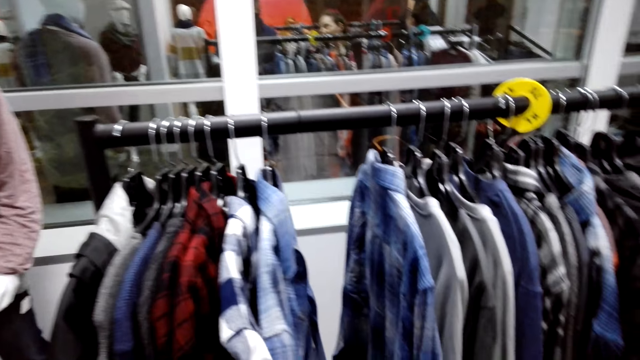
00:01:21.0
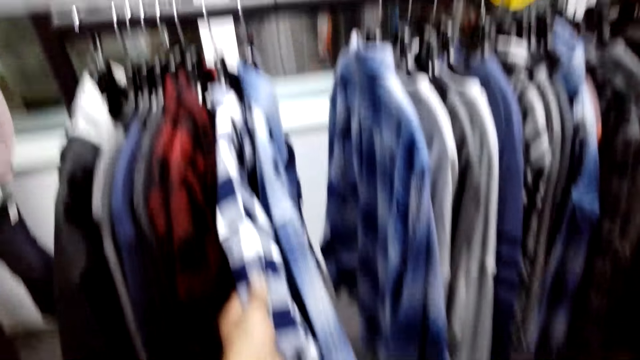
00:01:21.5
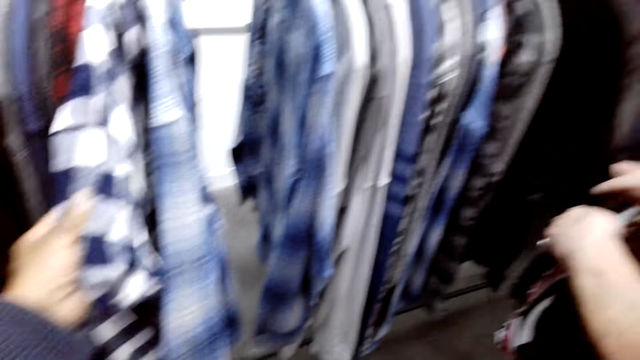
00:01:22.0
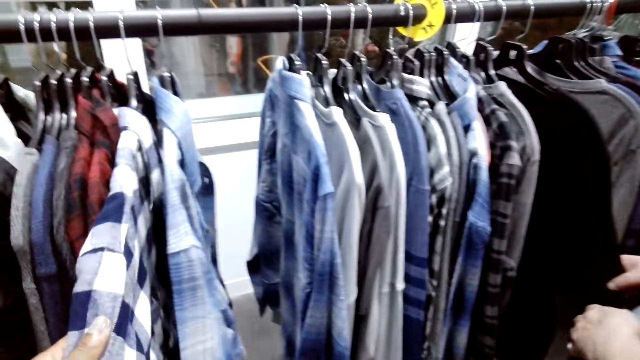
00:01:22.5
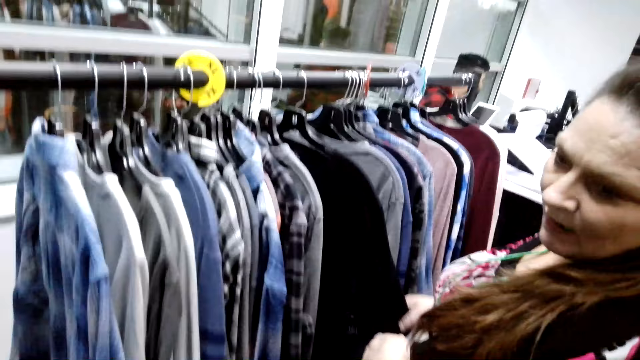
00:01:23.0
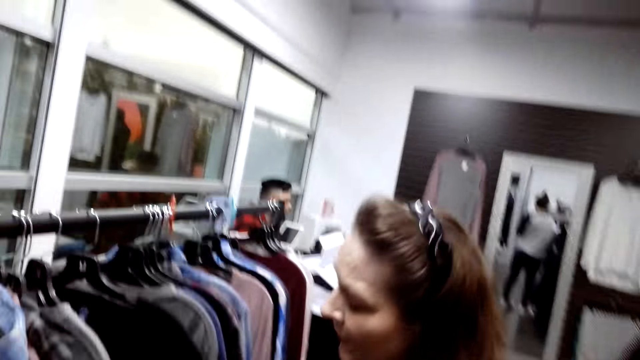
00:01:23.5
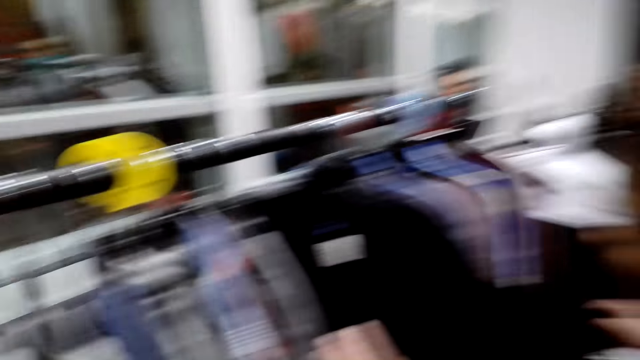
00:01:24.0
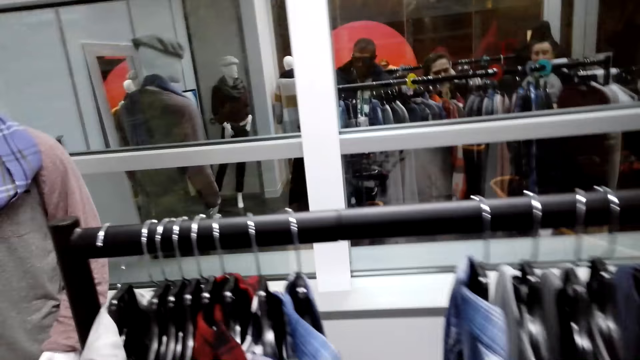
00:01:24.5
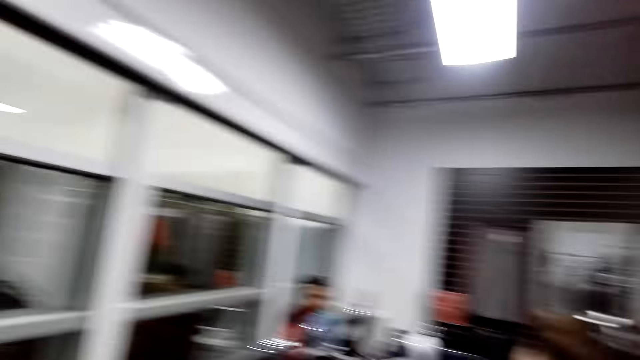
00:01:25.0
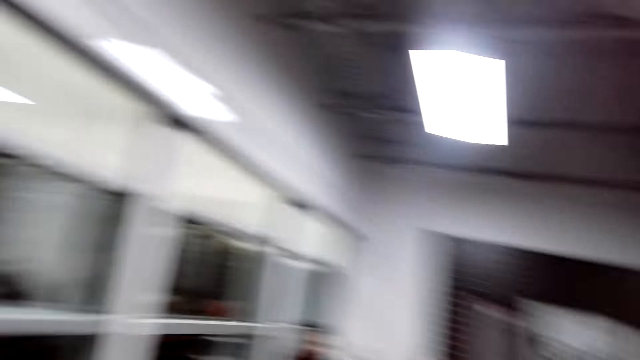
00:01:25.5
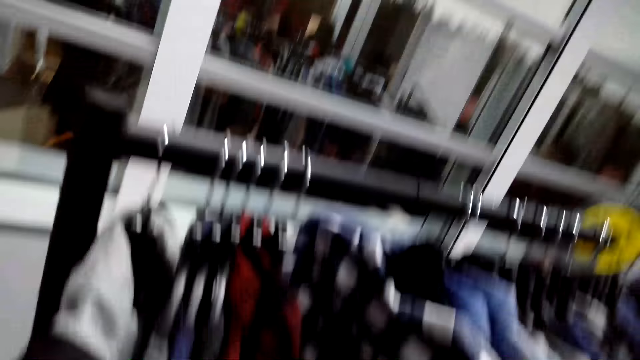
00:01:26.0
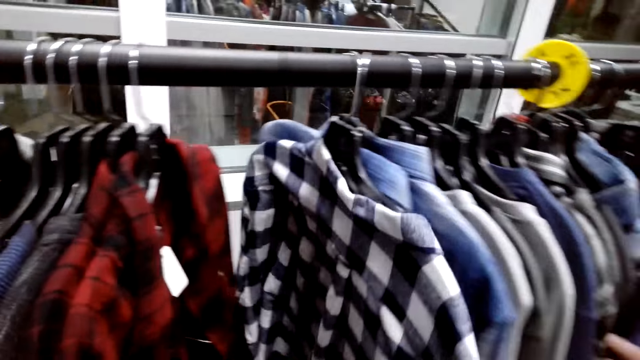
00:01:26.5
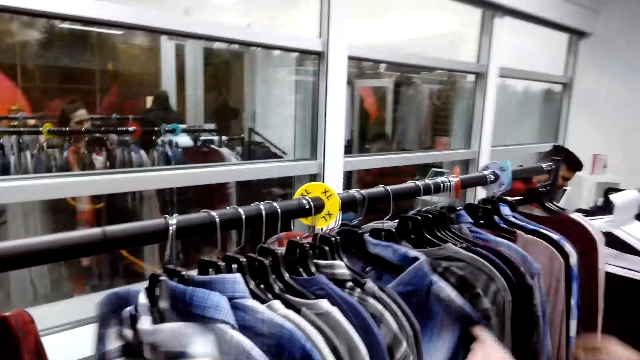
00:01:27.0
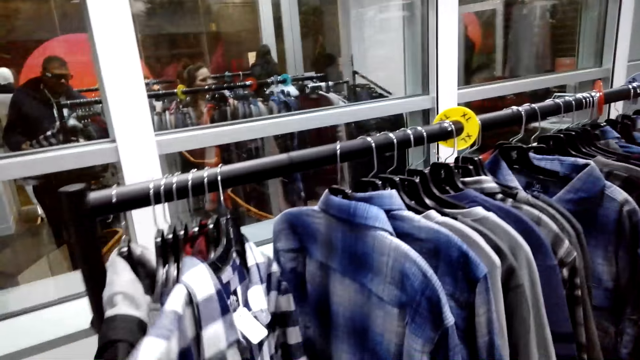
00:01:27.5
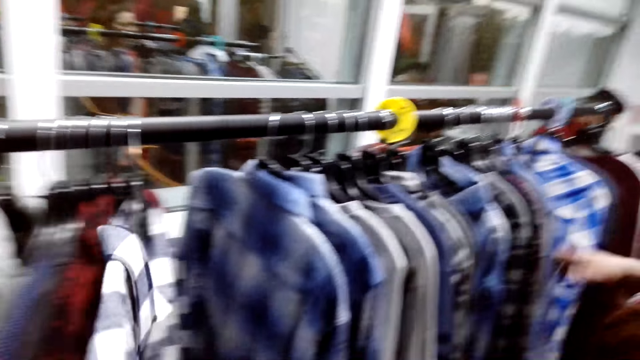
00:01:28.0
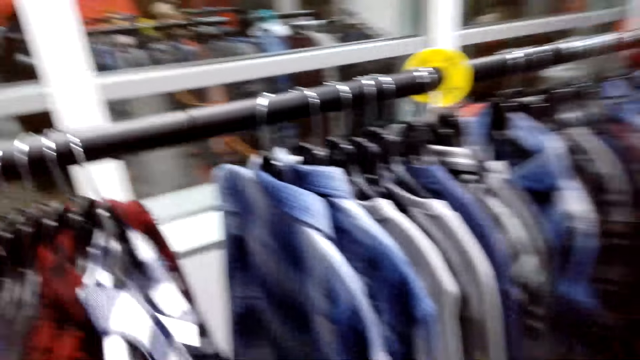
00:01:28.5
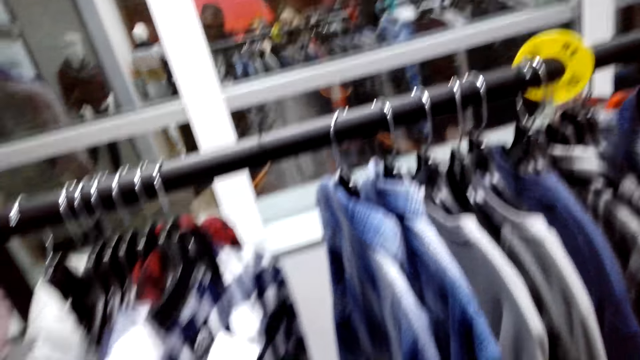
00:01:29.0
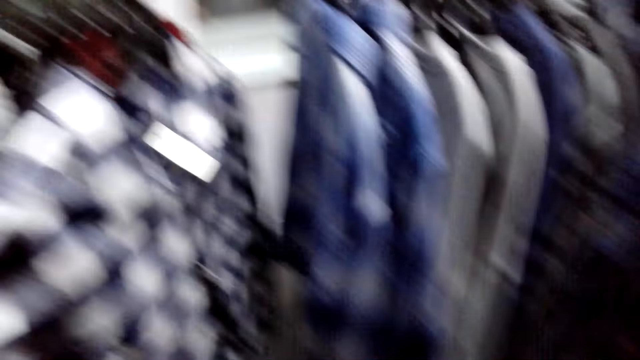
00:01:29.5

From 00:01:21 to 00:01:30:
The camera wearer talks to a person. The person talks to the camera wearer.

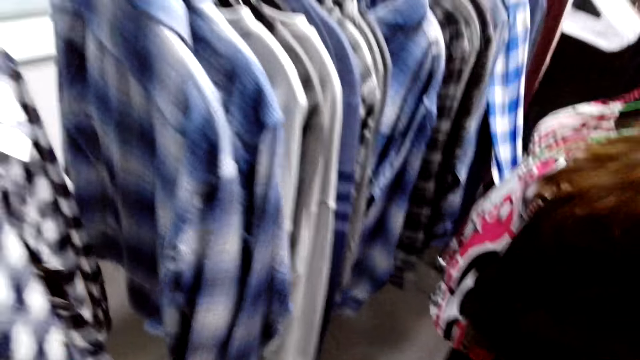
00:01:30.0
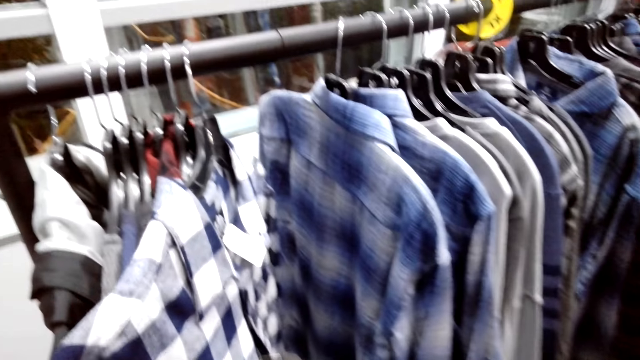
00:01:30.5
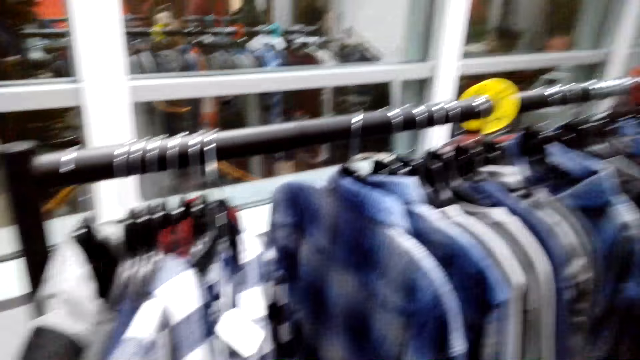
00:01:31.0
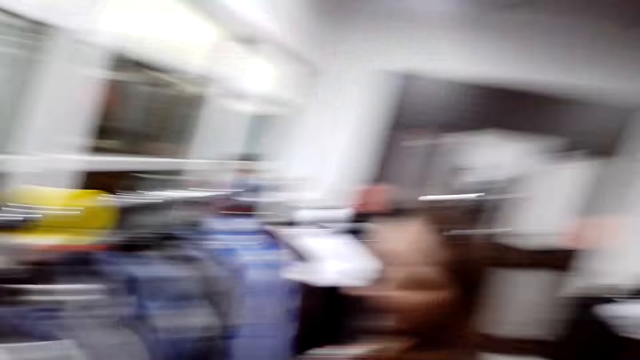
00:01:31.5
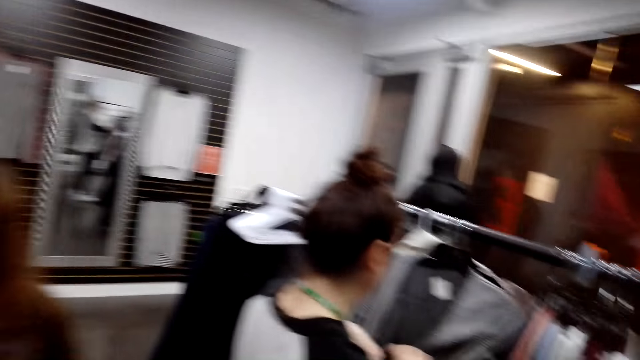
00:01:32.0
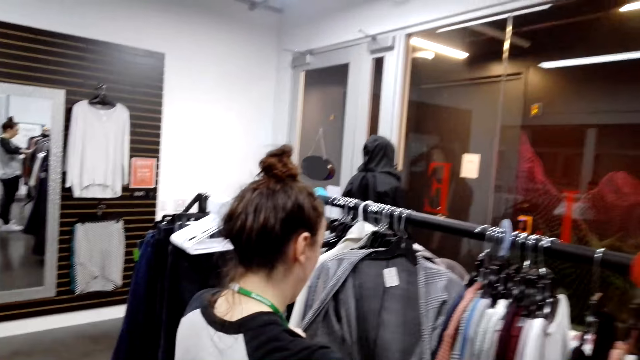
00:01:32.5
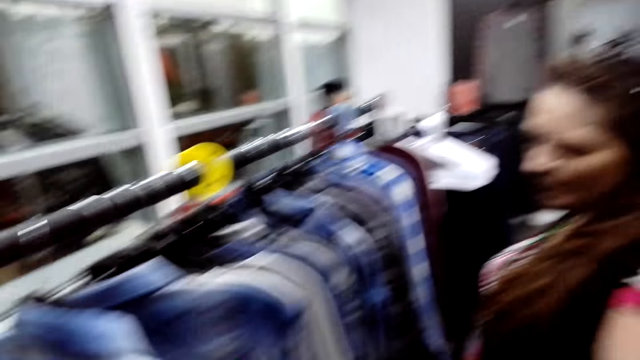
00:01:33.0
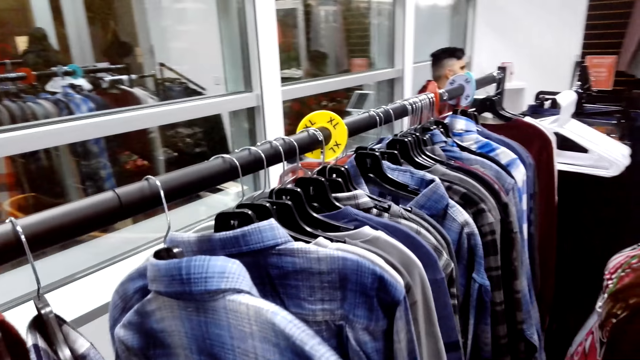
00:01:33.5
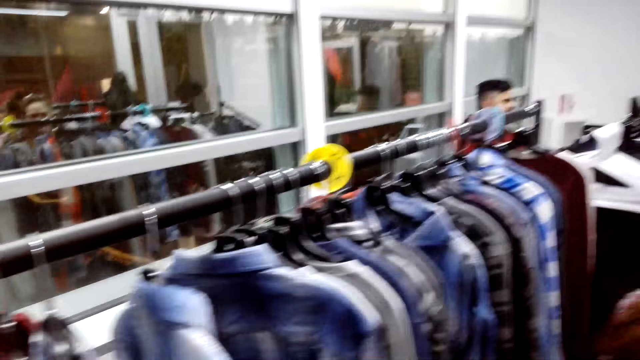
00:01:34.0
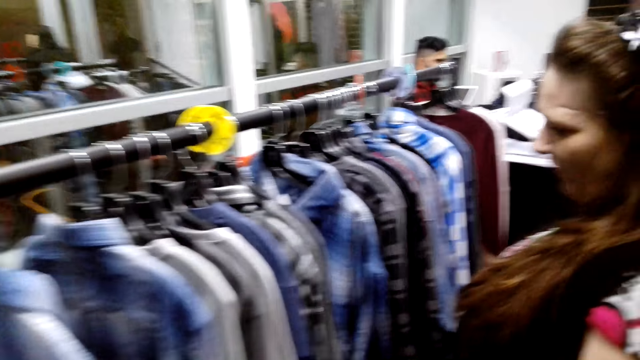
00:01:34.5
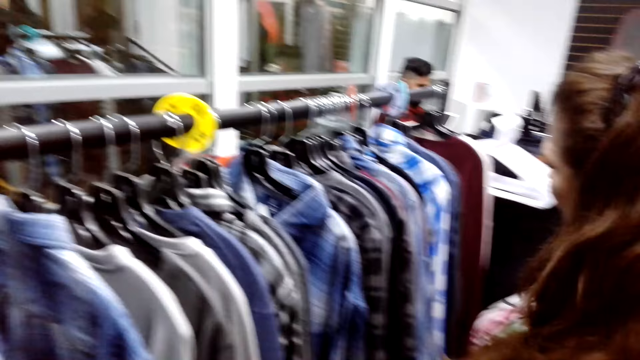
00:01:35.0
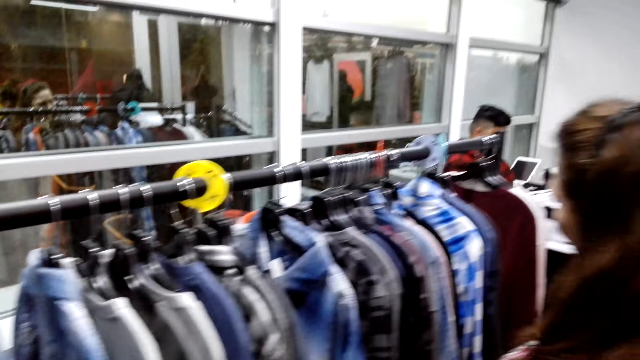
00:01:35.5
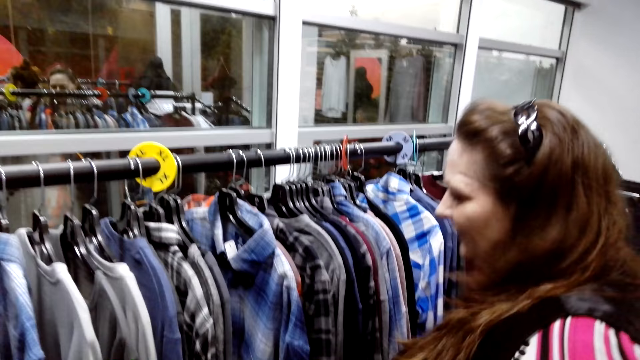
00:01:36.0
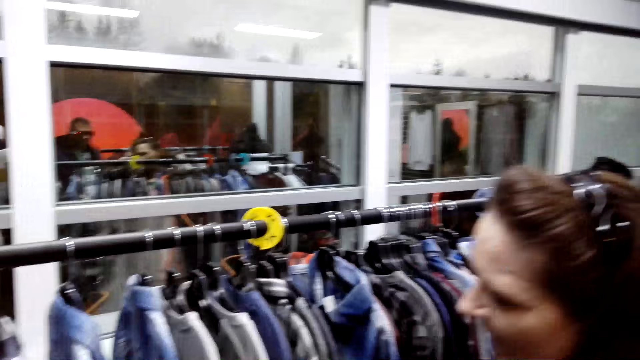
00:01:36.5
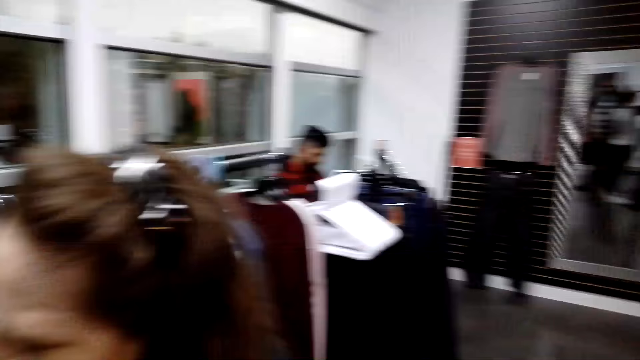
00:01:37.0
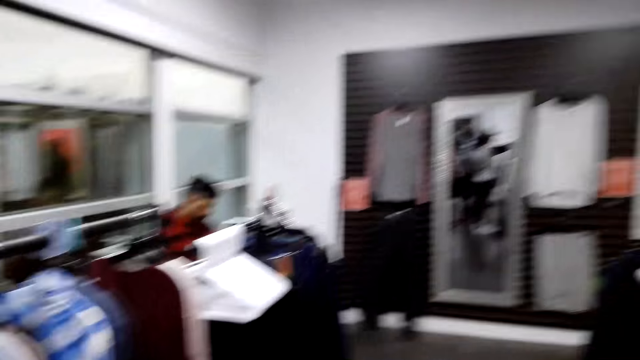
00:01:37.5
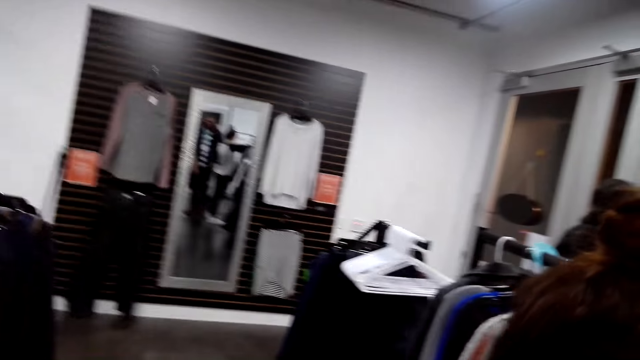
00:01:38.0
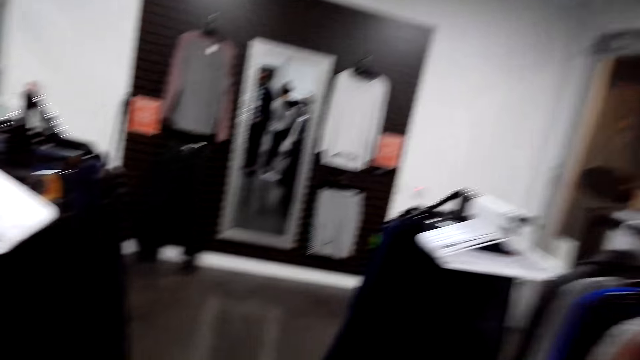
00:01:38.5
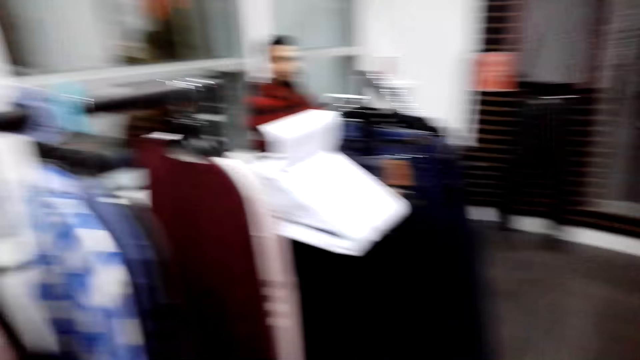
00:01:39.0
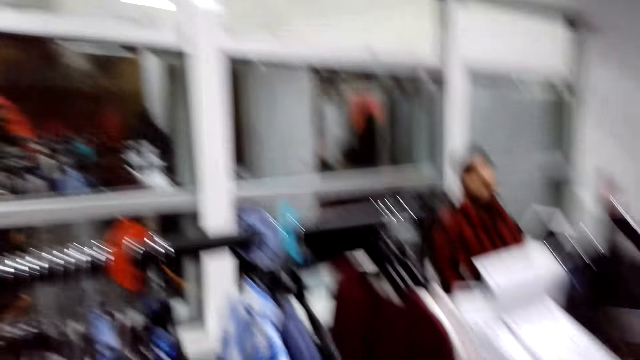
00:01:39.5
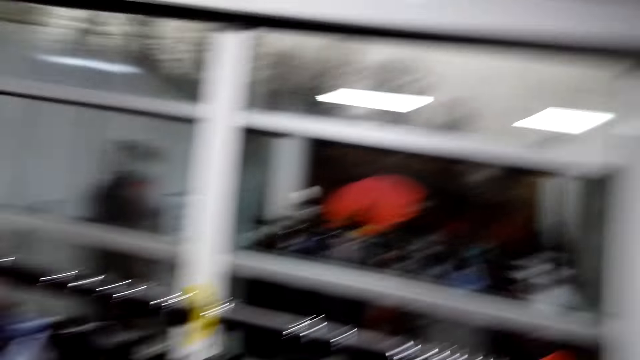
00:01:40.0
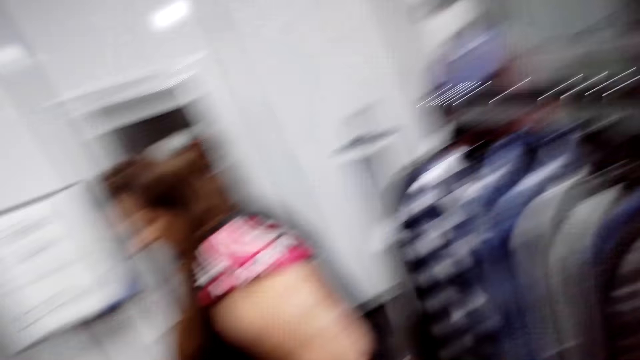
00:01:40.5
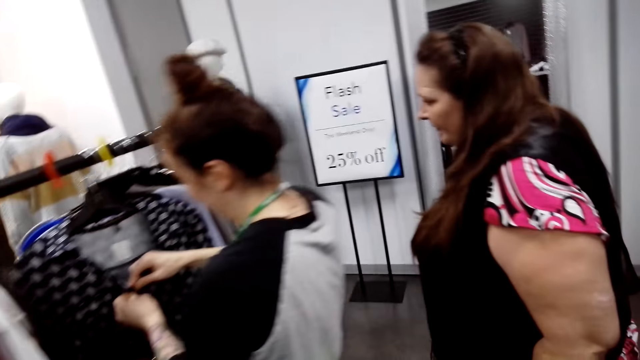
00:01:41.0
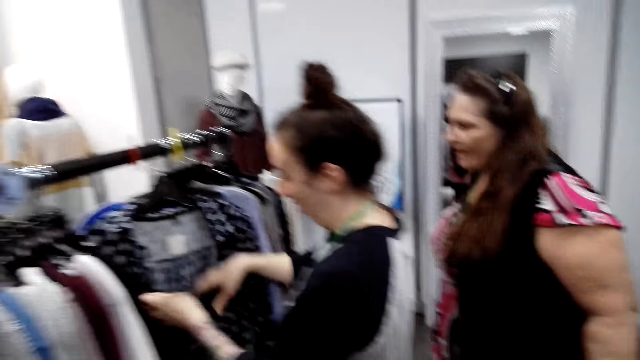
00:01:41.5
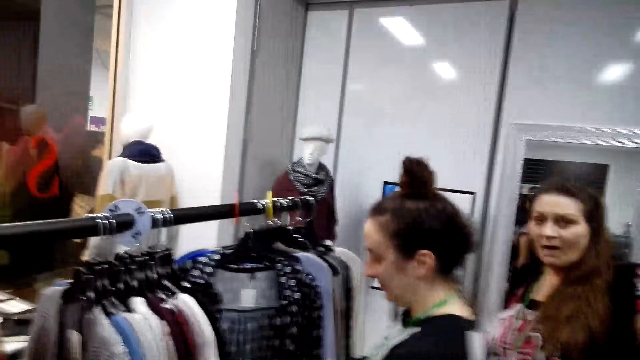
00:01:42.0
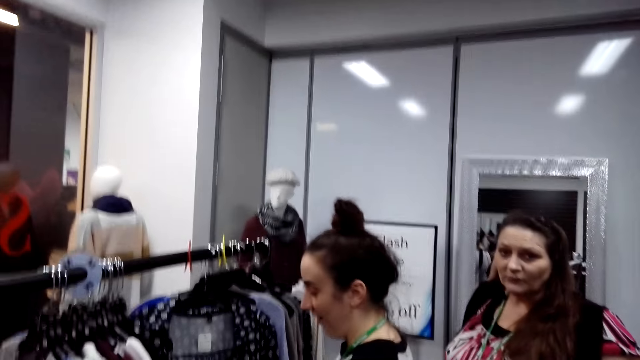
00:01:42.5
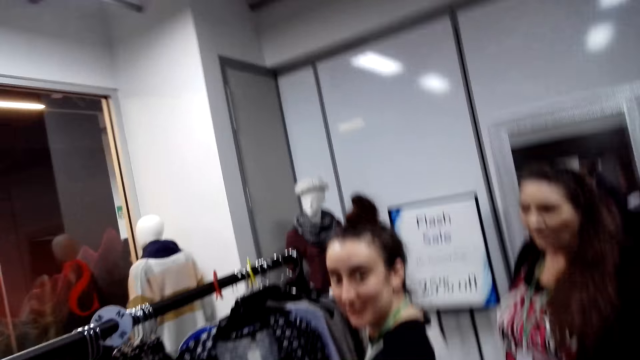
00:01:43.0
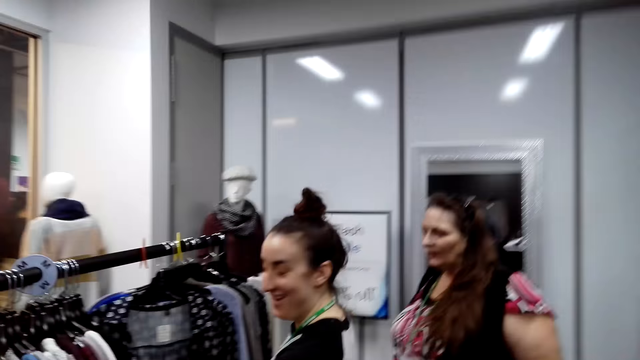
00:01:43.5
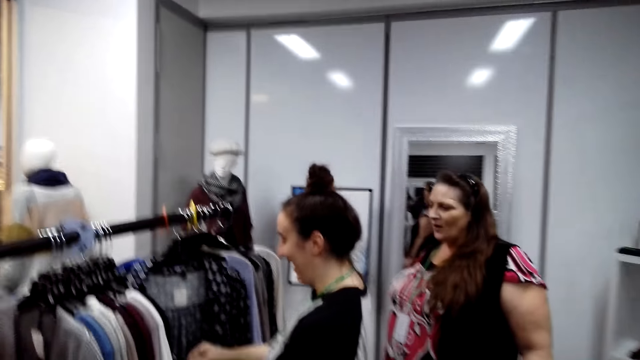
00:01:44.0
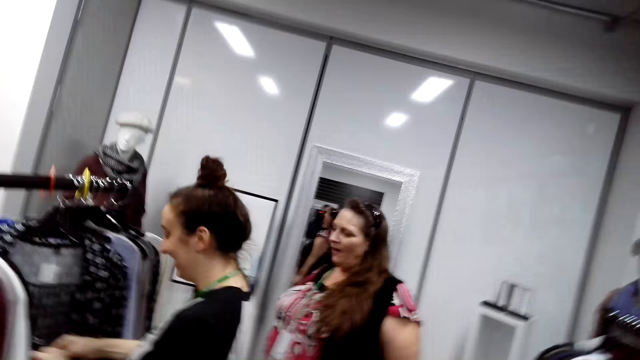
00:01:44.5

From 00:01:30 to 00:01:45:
The camera wearer looks around. A woman checks clothes on the clothes rack. The camera wearer talks to the person. The woman touches the clothes and unbuttons a dress.
